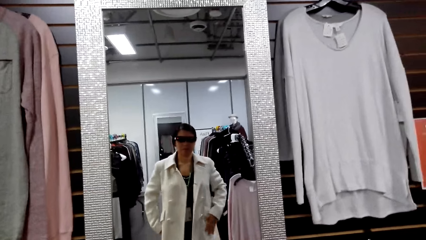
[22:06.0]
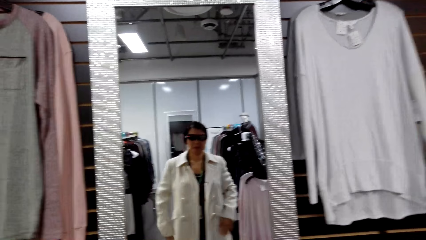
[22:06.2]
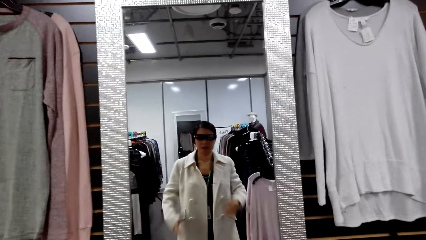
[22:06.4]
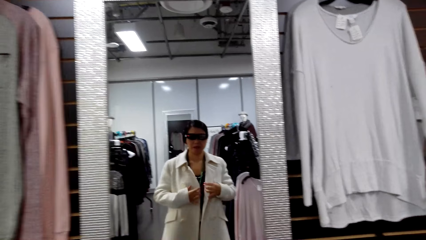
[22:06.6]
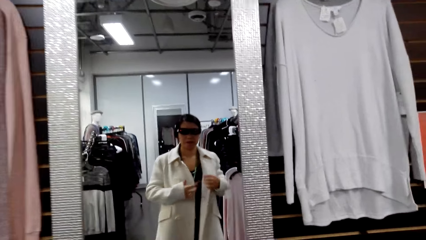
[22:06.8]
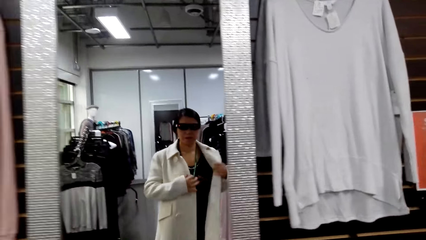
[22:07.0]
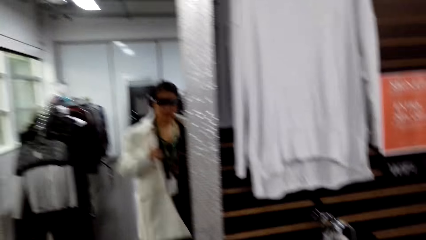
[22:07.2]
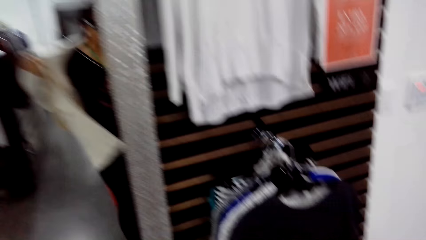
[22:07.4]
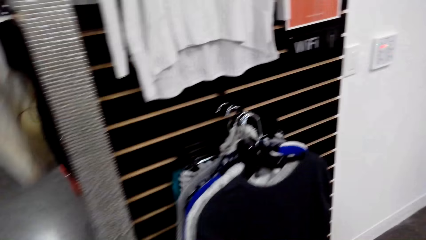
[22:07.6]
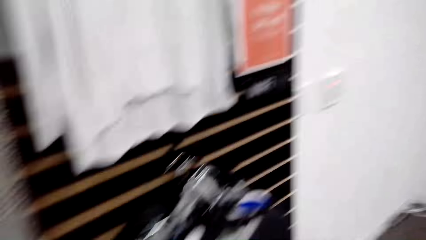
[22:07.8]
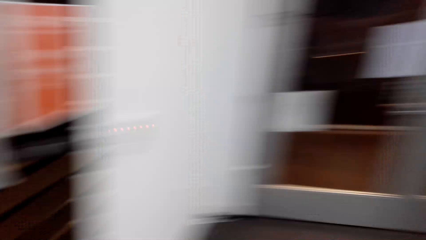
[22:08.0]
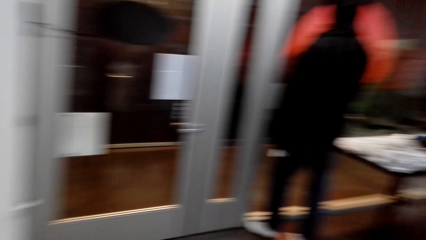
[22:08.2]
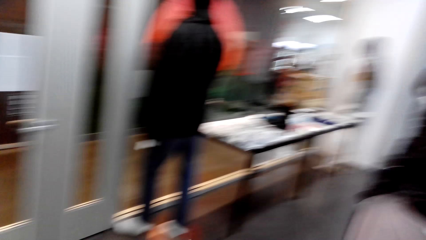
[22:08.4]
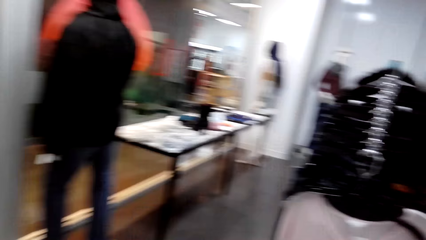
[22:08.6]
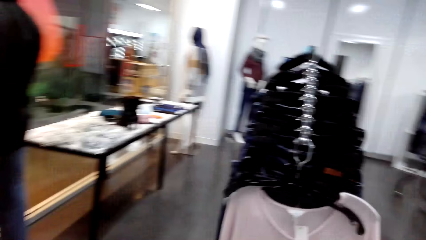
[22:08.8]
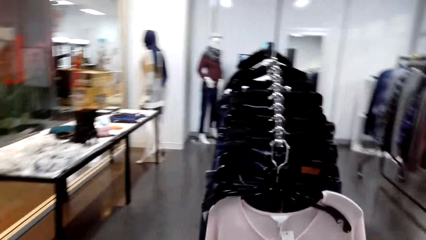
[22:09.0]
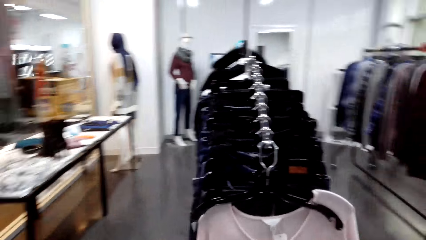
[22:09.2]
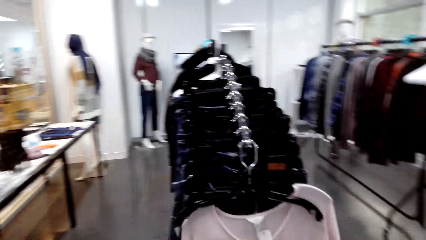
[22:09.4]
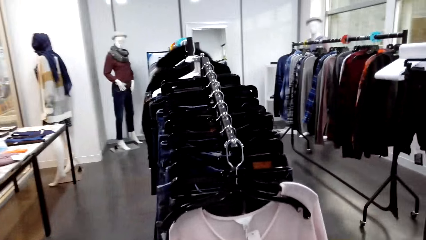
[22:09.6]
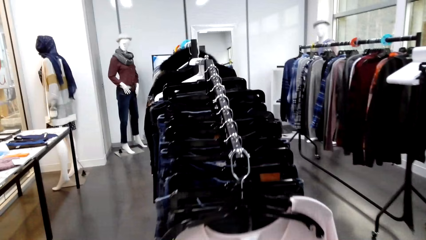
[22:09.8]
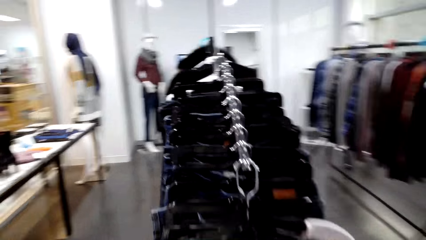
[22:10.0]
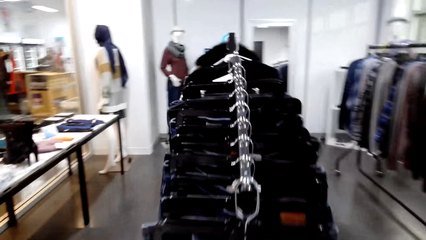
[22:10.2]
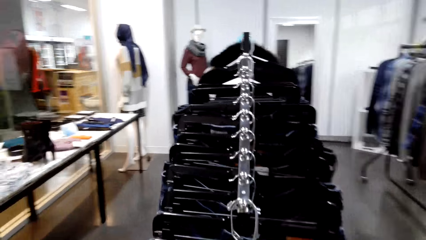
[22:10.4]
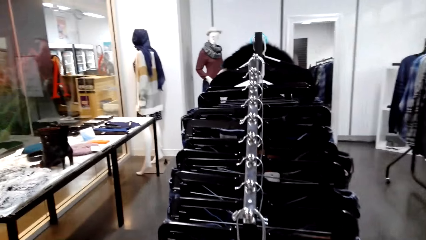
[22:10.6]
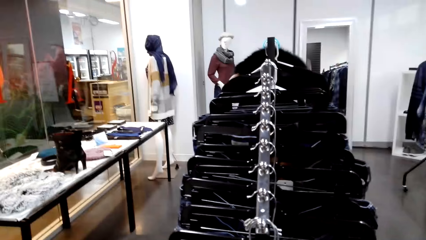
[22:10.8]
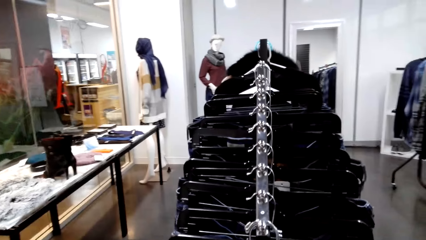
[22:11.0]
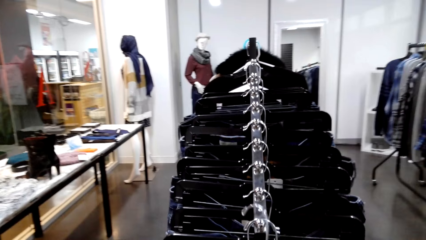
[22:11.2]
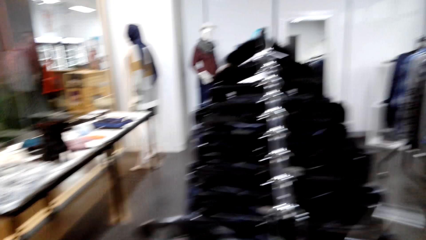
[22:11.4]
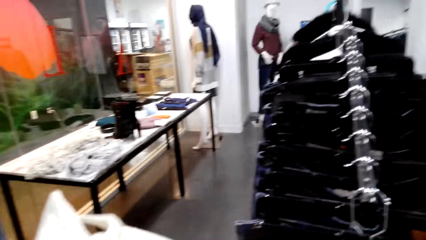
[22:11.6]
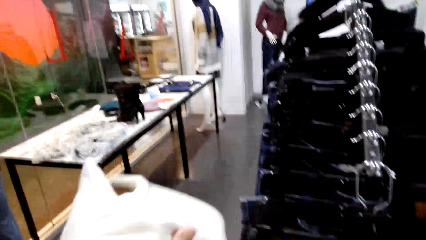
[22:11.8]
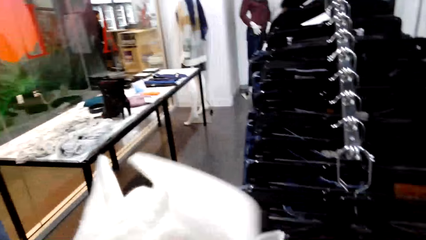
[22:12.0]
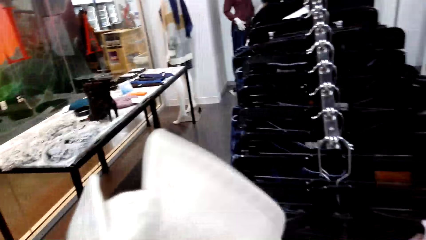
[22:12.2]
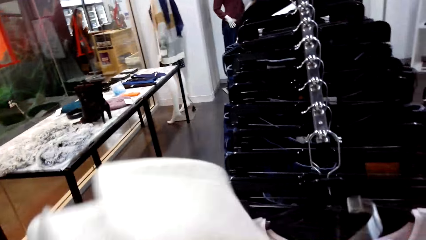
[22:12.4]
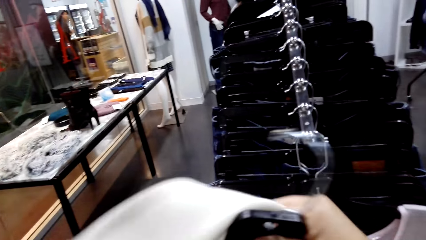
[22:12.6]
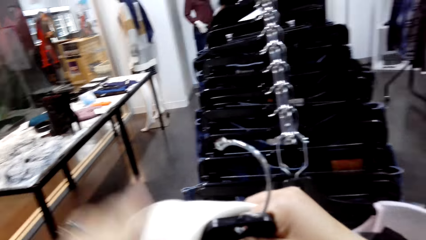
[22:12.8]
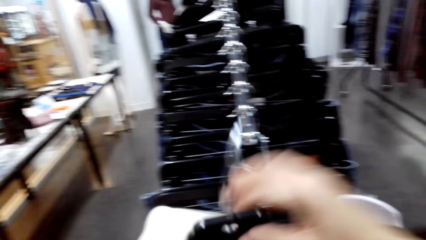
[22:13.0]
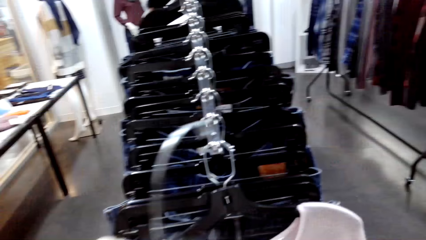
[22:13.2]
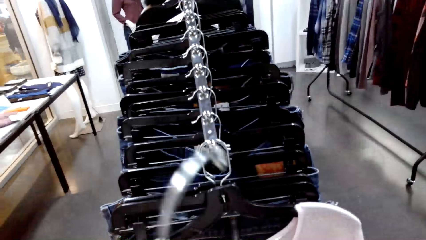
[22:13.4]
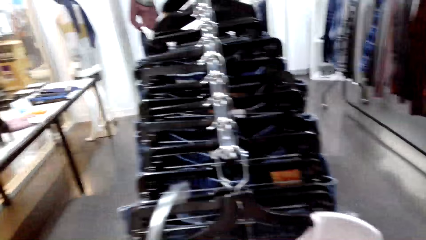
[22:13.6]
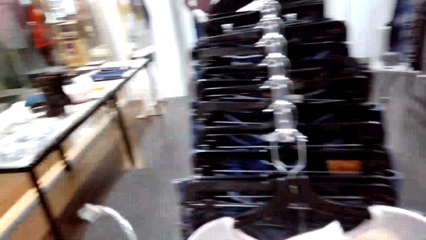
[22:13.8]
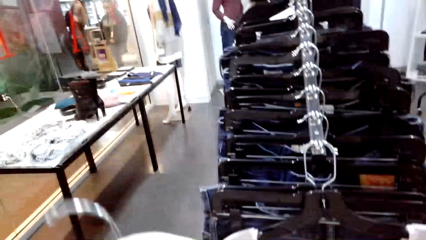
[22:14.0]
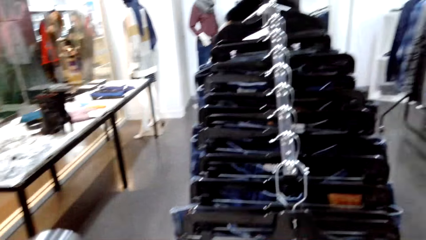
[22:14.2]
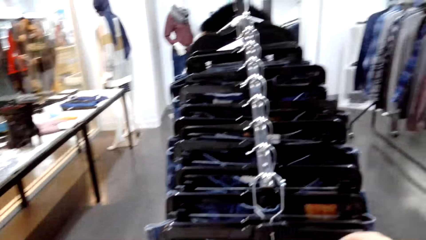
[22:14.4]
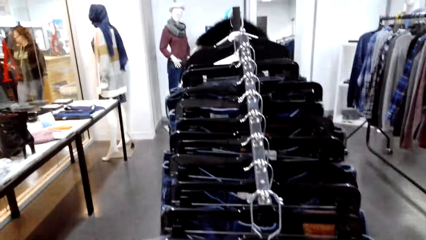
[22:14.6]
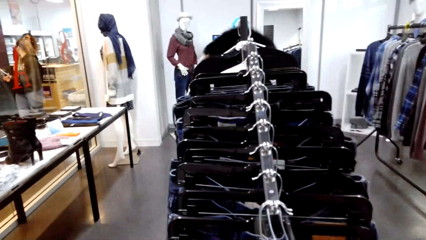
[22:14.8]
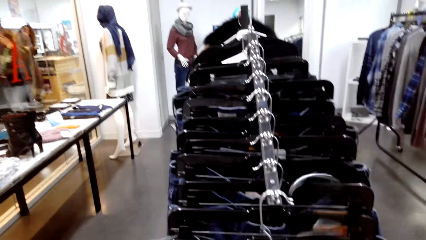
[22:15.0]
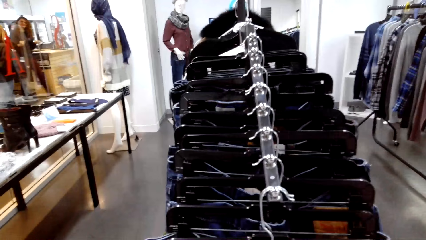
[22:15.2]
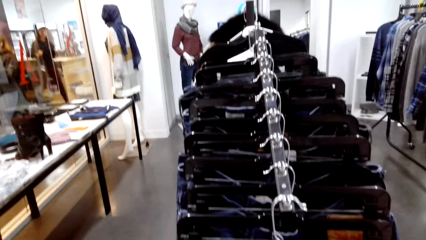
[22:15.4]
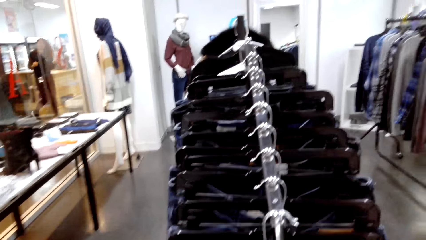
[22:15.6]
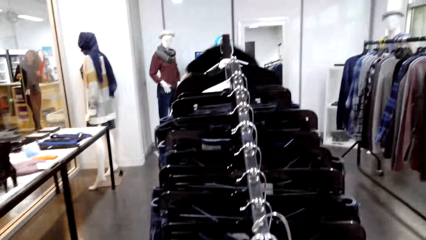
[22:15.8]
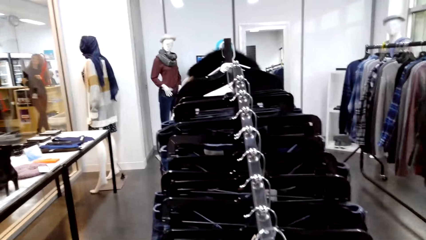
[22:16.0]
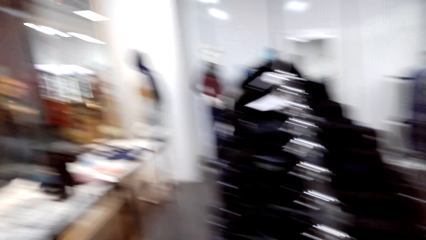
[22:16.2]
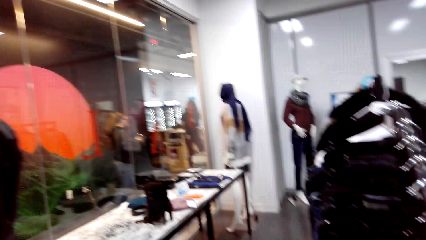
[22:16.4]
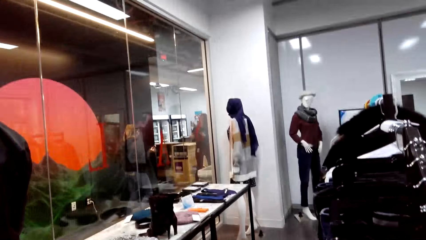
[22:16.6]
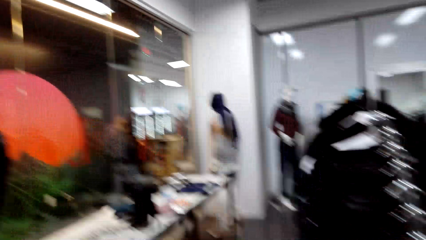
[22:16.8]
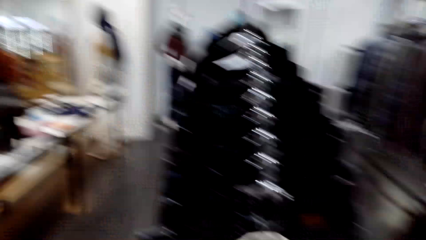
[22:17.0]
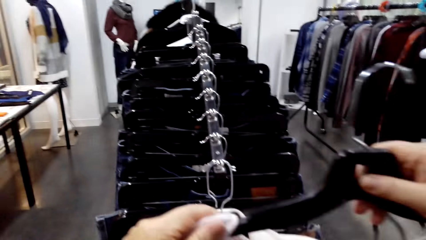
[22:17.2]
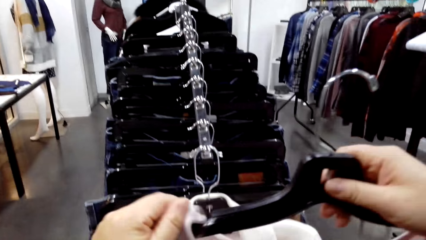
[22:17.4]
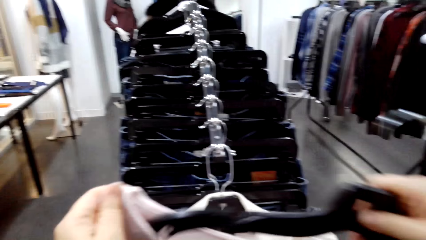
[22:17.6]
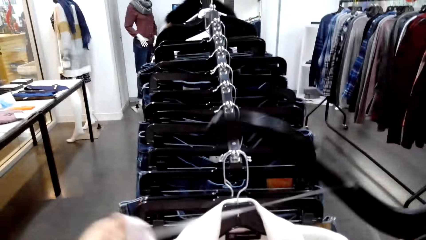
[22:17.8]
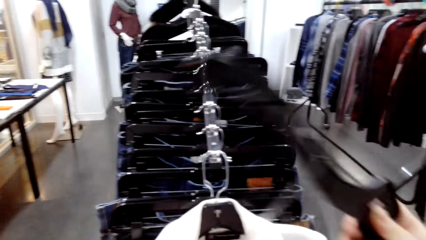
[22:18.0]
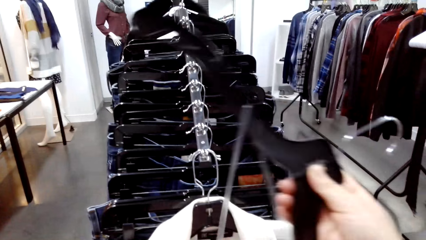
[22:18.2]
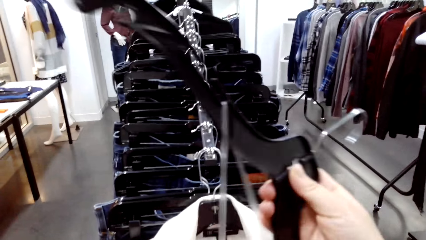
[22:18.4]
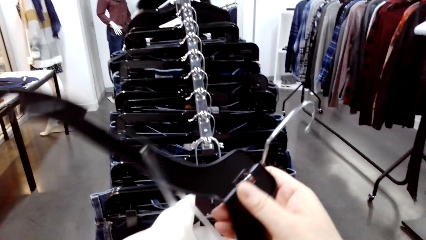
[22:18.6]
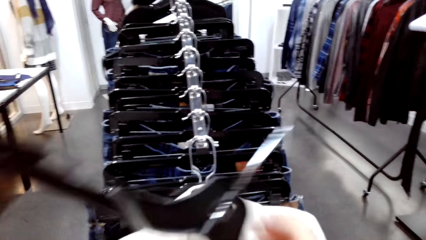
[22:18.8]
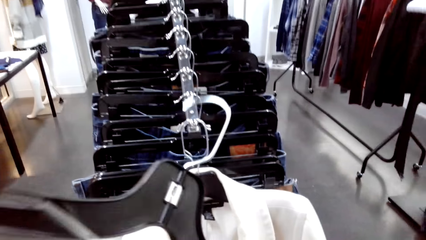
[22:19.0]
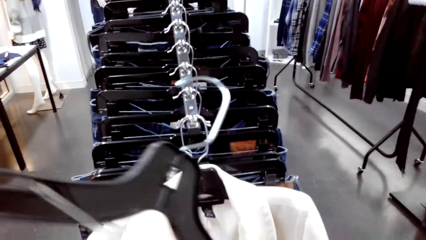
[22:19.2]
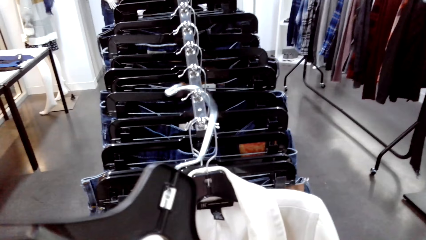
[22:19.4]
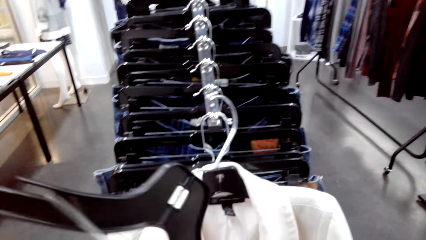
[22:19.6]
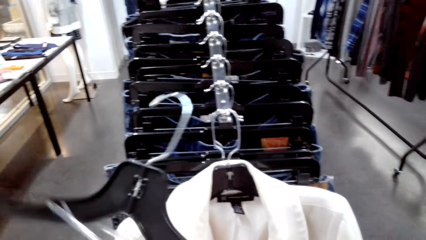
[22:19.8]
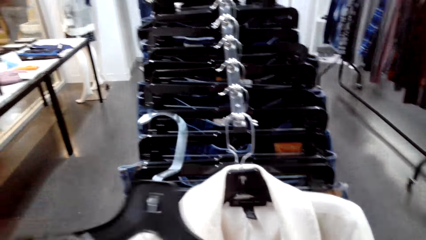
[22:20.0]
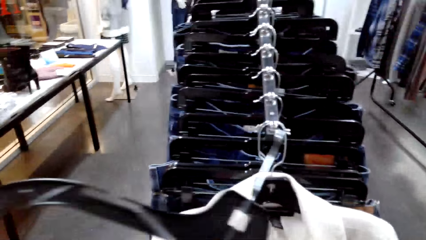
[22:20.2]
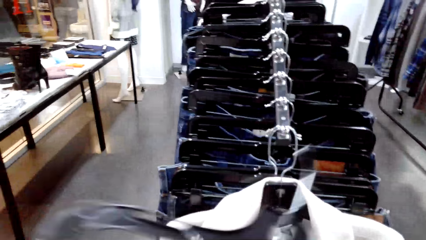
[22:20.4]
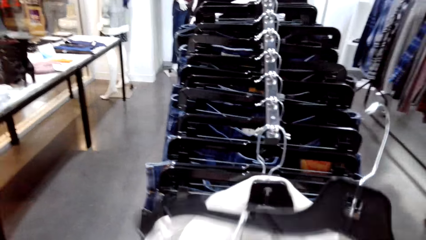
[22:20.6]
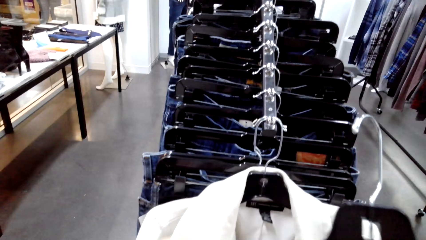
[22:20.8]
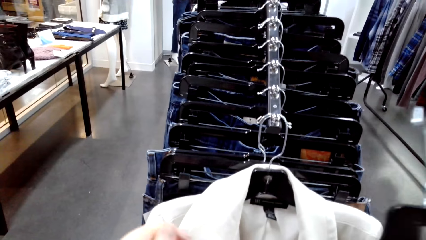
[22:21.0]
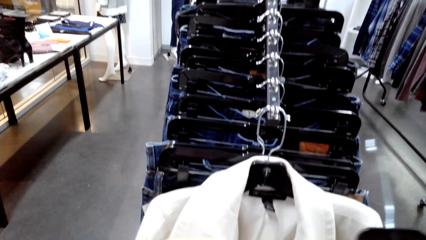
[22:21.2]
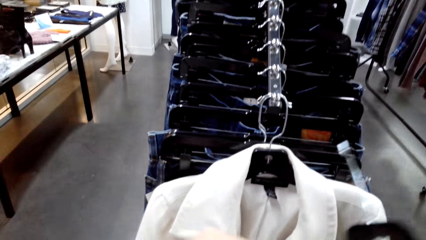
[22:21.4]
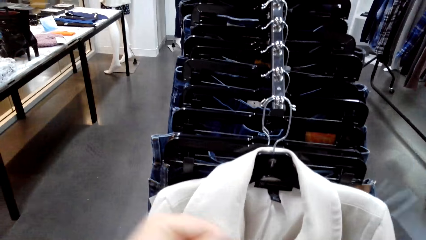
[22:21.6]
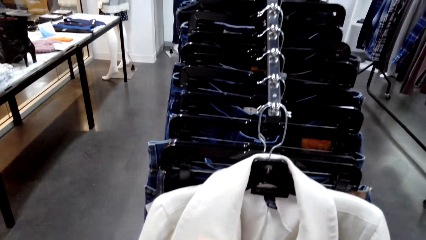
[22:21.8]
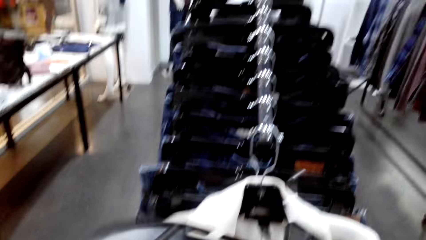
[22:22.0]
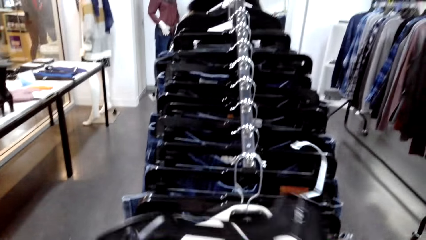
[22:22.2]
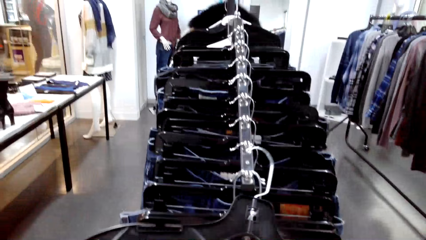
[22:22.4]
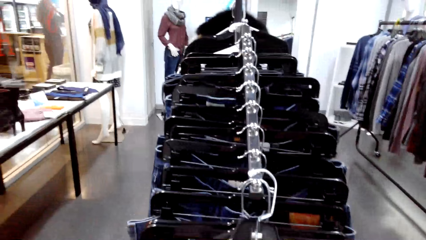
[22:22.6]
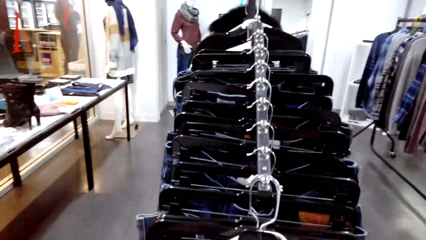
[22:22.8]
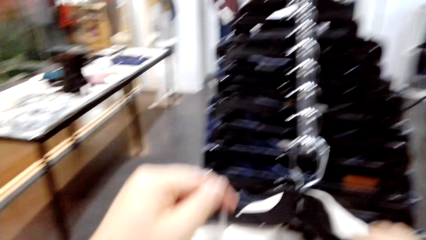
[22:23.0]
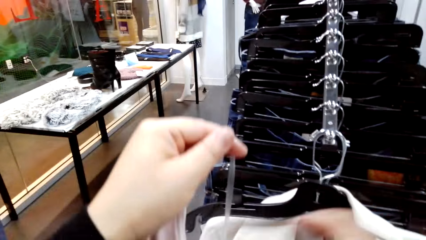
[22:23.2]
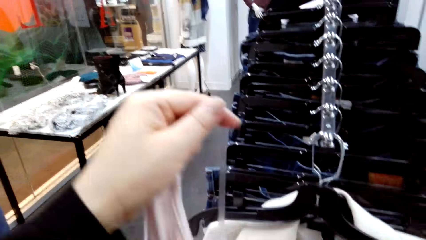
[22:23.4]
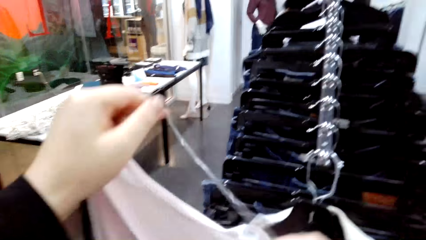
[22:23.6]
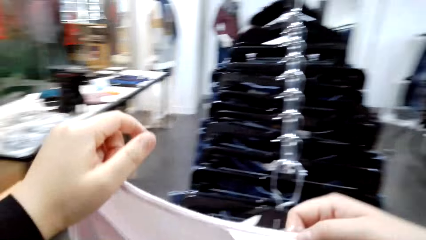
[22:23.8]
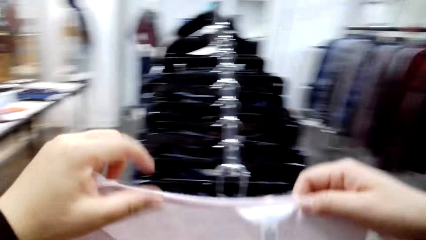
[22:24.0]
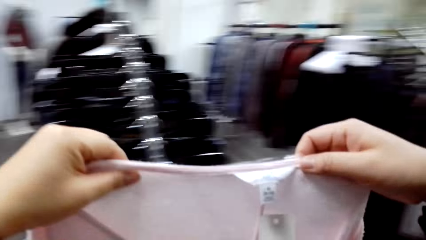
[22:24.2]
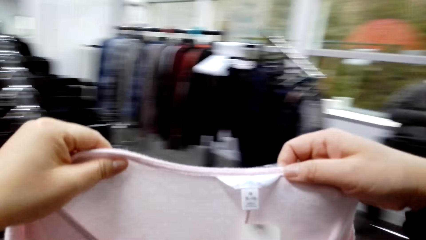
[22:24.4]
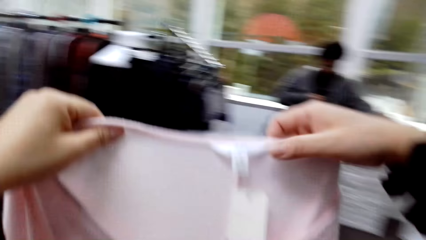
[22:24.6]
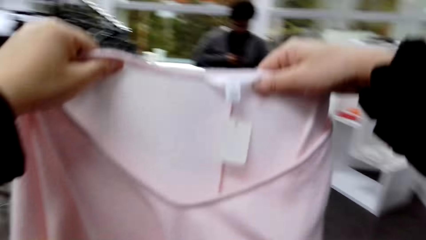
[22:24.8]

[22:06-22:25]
The camera wearer removes a coat. They take a cloth hanger. They put the coat in the hanger. They put the cloth hanger on a stand. They take the cloth hanger. They hang the coat in a hook. They remove a top from the hanger. They put the hanger on the stand.
